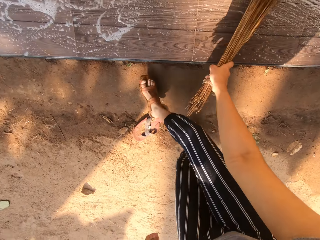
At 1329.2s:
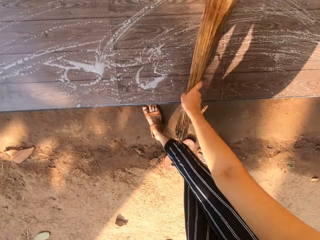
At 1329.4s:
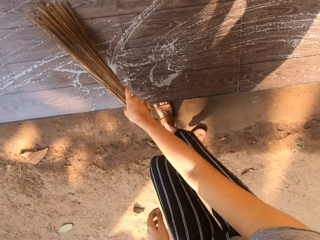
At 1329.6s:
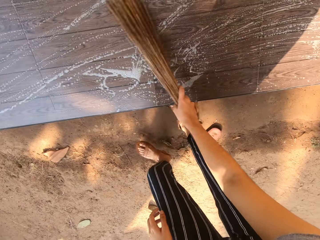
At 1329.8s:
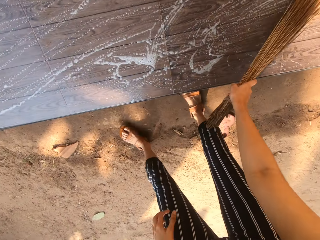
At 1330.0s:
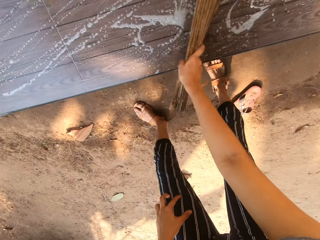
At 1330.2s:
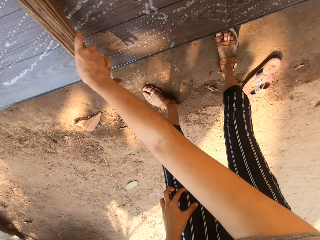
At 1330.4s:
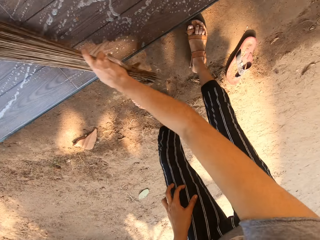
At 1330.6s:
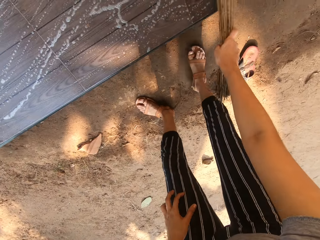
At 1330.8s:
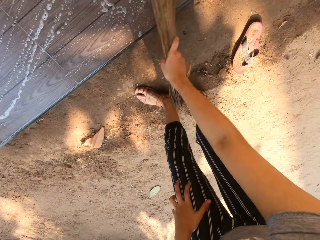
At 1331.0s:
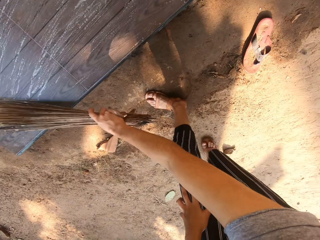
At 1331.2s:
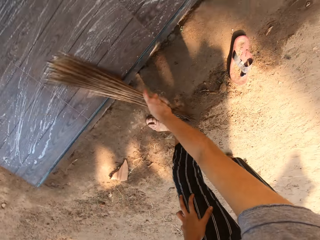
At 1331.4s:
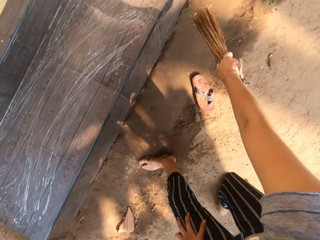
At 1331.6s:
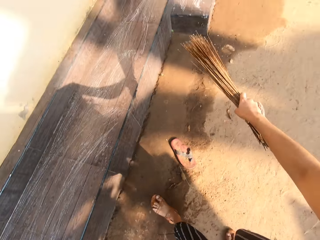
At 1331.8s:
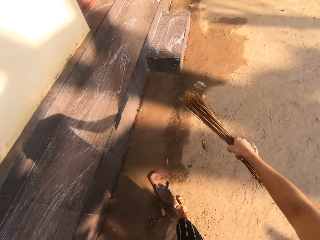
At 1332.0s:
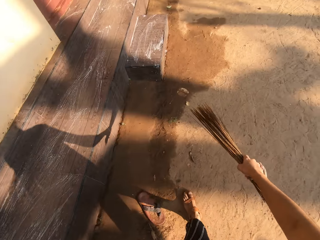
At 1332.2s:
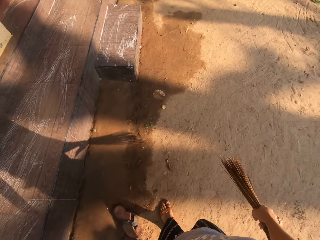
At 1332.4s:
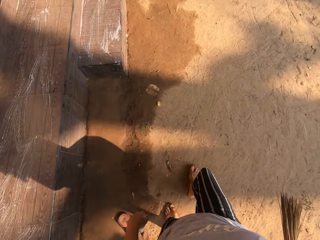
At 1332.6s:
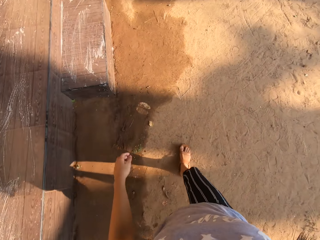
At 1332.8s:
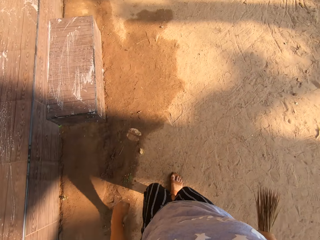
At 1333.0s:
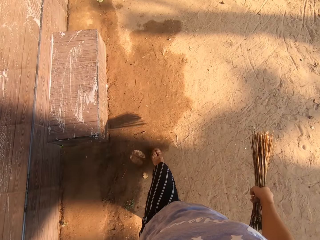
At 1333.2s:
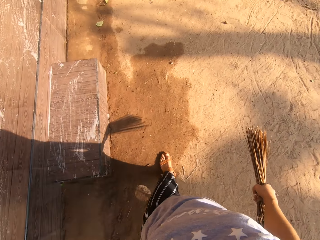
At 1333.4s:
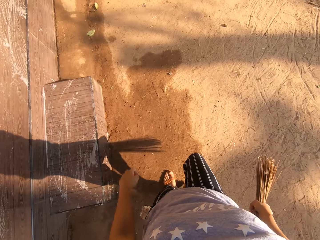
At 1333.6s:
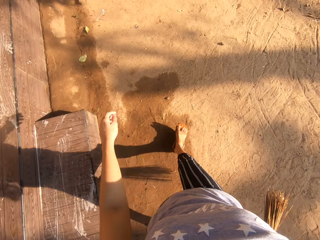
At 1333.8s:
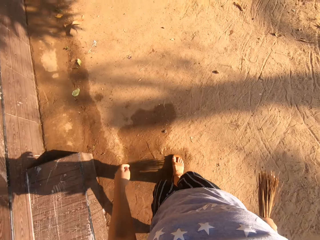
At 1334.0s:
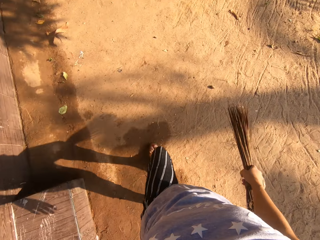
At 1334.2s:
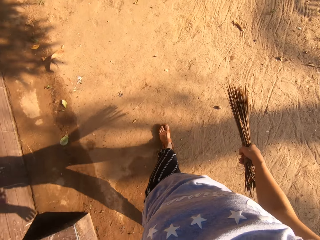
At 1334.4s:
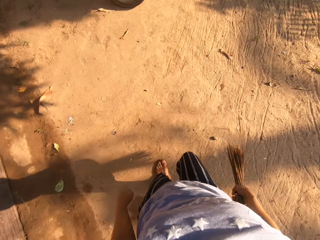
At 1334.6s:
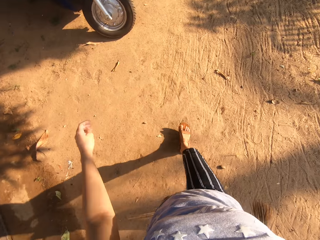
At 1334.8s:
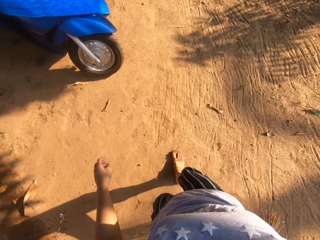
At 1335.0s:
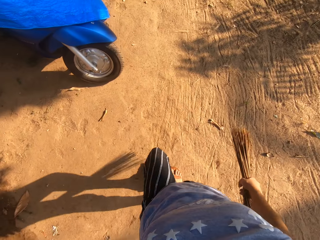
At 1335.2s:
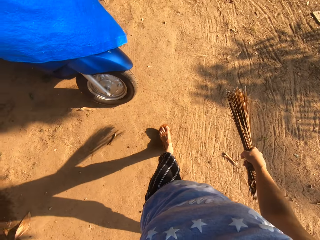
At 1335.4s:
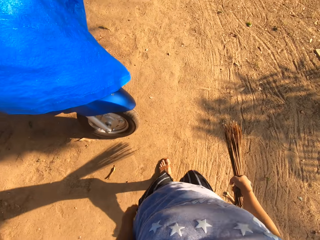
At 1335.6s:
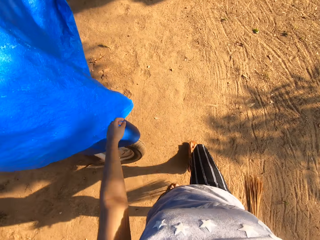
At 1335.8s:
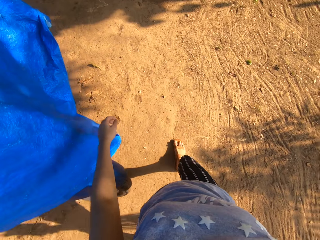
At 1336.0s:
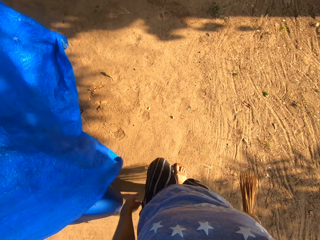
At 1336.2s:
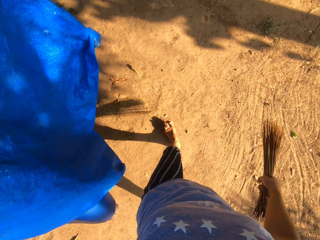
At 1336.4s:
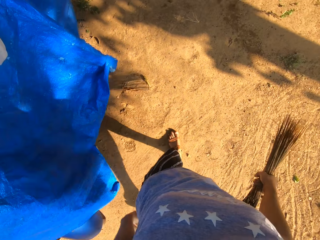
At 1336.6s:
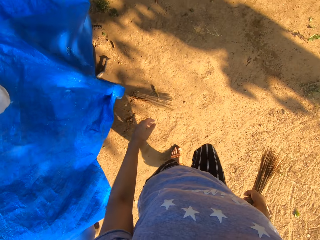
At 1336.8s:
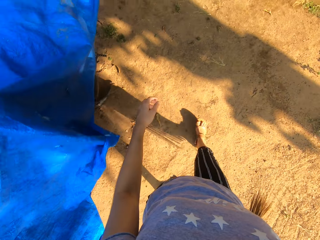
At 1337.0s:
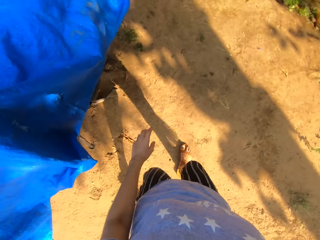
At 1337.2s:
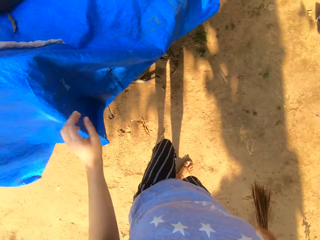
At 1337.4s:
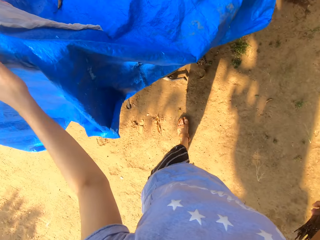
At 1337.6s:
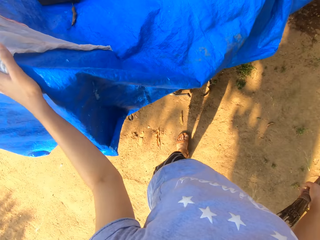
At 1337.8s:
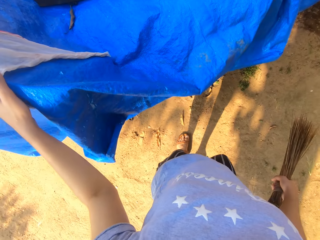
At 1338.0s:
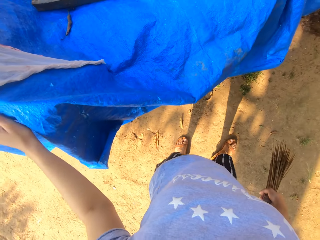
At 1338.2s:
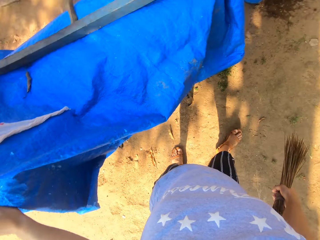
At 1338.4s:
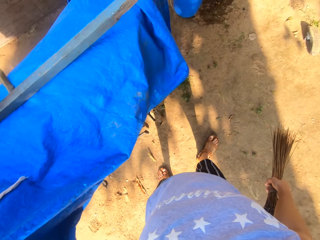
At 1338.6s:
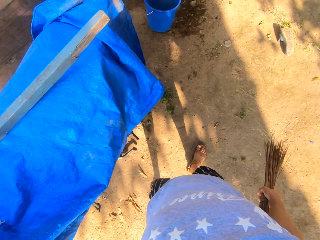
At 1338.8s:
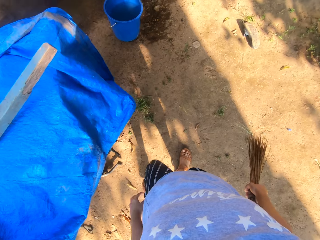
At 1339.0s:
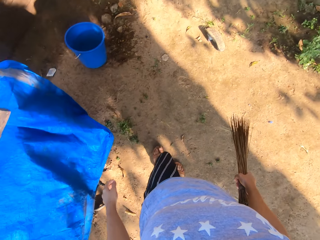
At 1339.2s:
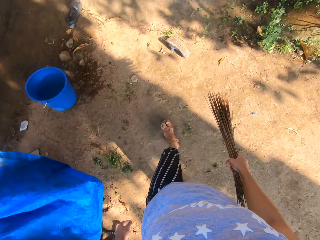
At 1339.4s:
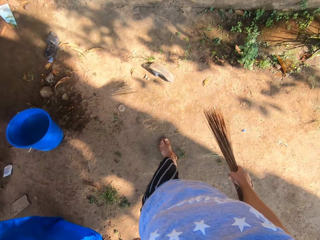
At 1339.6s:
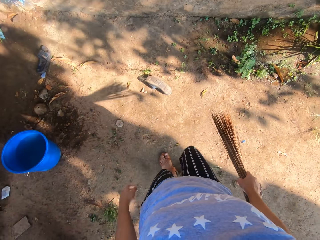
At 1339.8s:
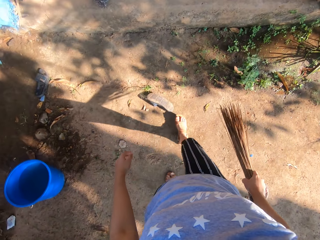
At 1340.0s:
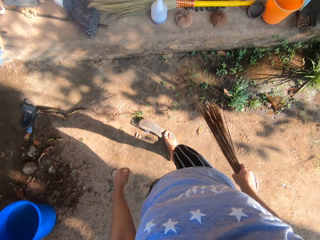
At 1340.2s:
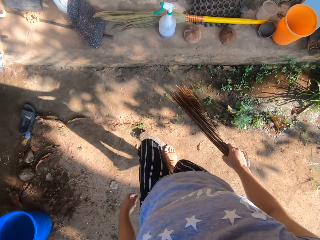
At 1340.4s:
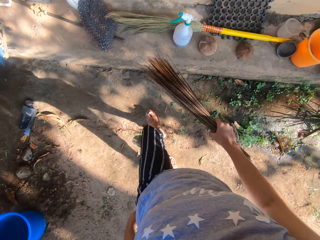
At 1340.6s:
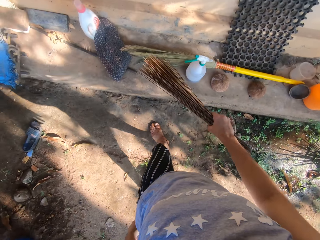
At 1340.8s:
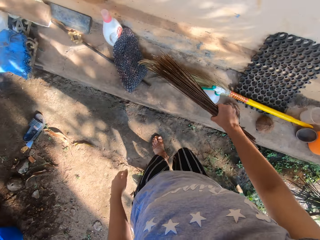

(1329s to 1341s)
The camera wearer walks towards the covered motorbike. She stares around. She touches the napkin on the covered motorbike with her left hand. She stares around. She walks towards the wall.

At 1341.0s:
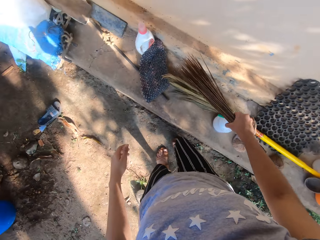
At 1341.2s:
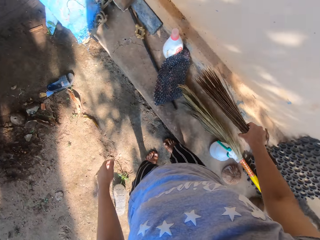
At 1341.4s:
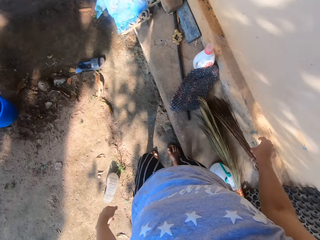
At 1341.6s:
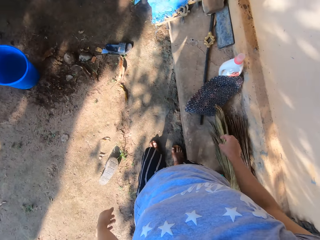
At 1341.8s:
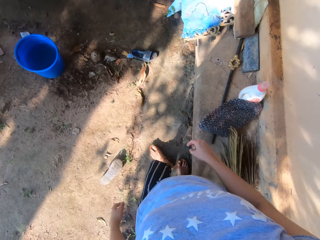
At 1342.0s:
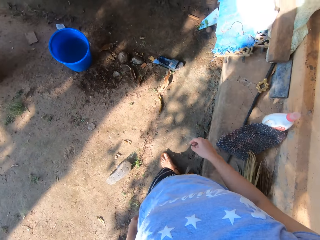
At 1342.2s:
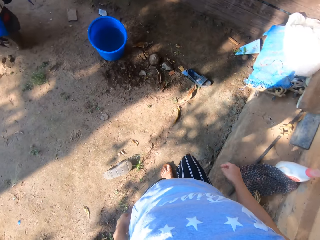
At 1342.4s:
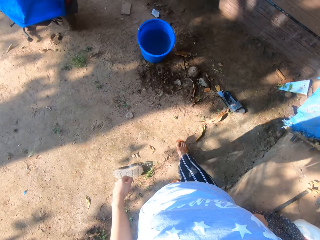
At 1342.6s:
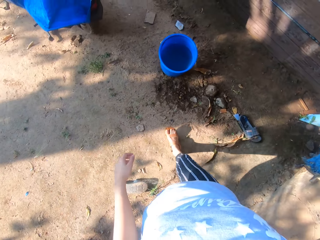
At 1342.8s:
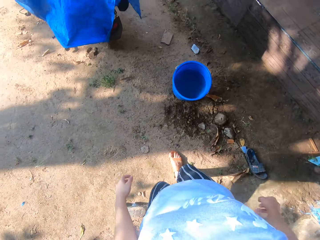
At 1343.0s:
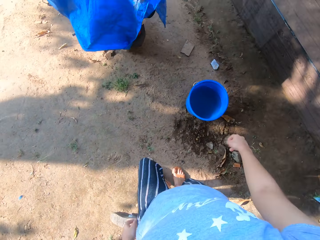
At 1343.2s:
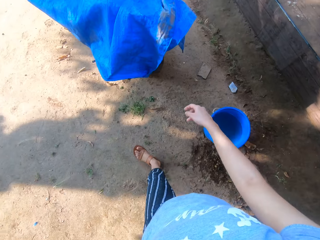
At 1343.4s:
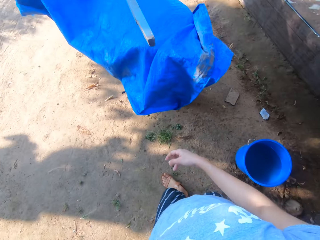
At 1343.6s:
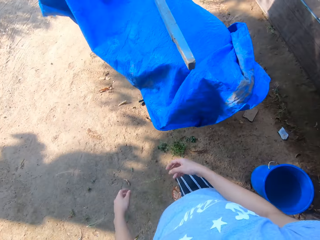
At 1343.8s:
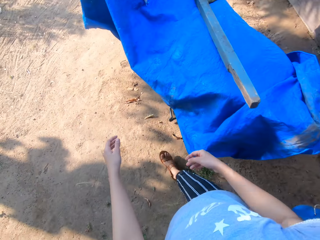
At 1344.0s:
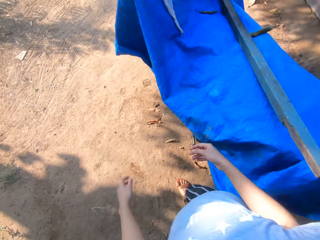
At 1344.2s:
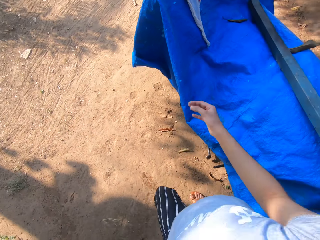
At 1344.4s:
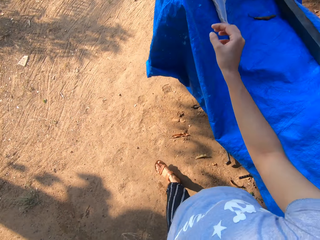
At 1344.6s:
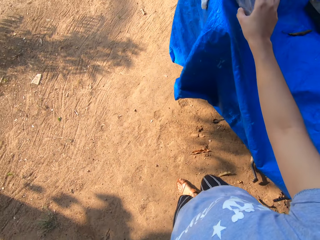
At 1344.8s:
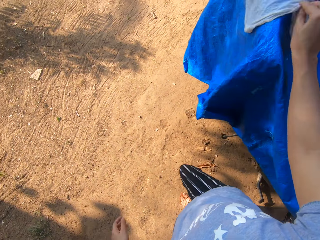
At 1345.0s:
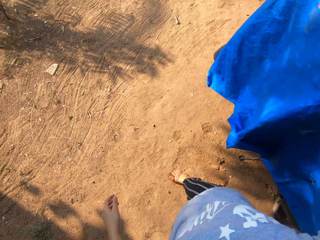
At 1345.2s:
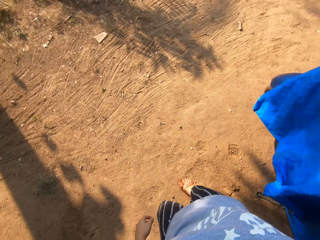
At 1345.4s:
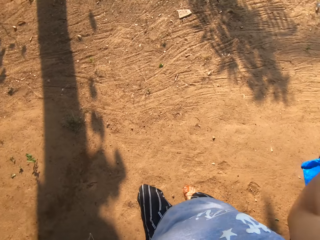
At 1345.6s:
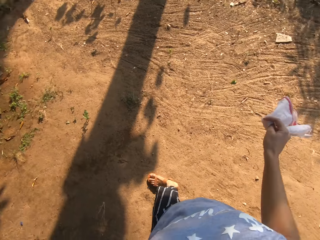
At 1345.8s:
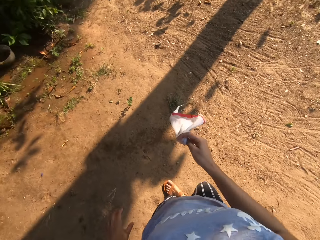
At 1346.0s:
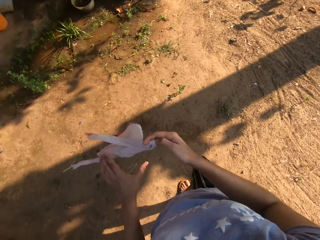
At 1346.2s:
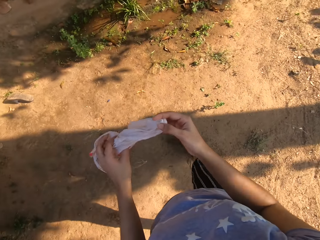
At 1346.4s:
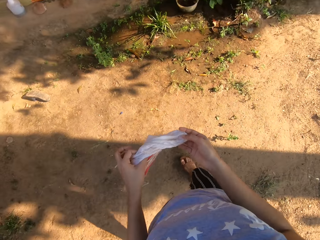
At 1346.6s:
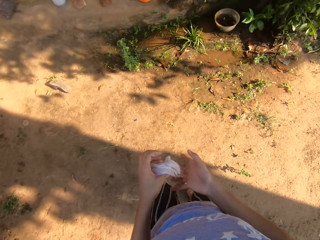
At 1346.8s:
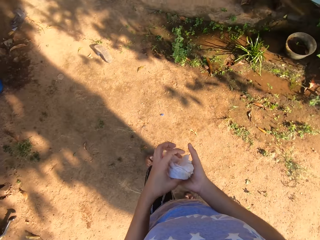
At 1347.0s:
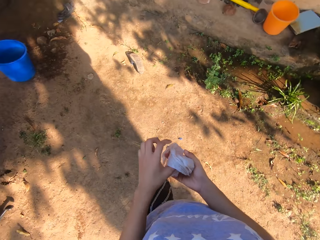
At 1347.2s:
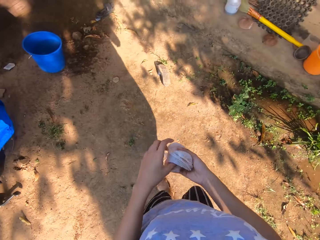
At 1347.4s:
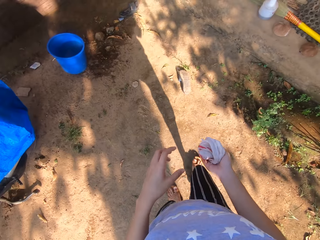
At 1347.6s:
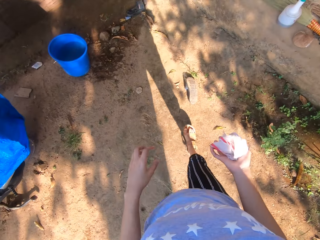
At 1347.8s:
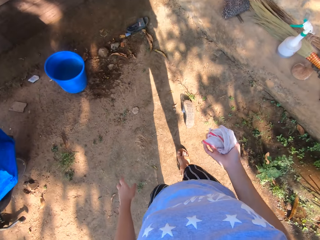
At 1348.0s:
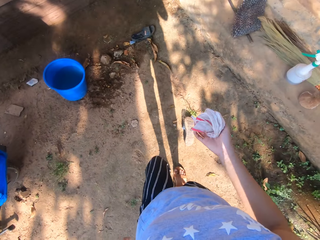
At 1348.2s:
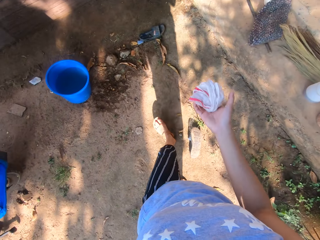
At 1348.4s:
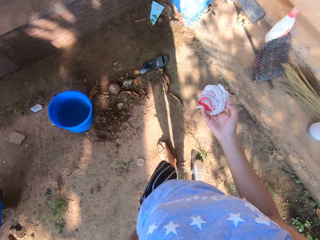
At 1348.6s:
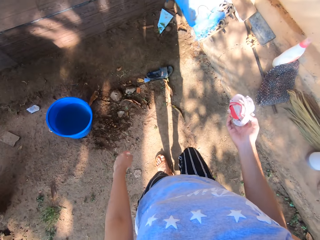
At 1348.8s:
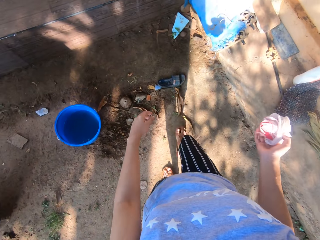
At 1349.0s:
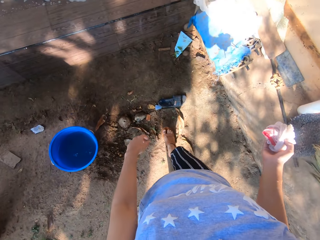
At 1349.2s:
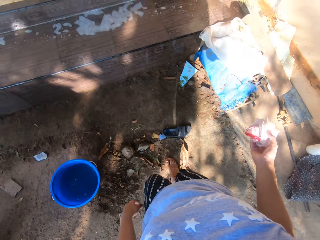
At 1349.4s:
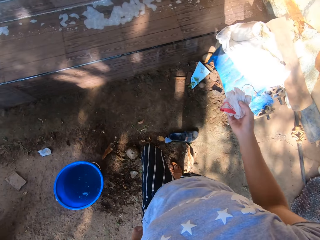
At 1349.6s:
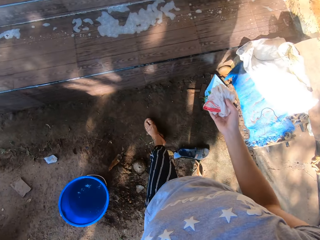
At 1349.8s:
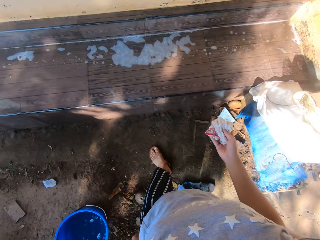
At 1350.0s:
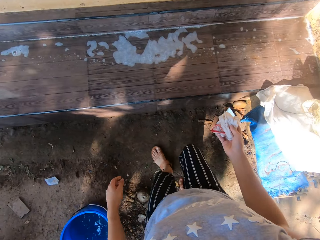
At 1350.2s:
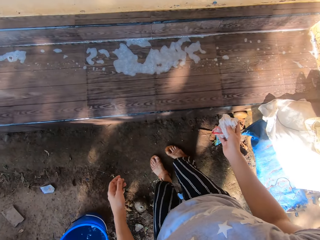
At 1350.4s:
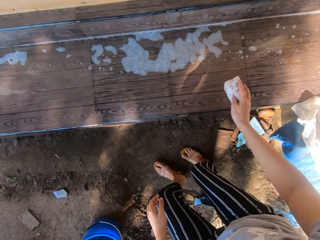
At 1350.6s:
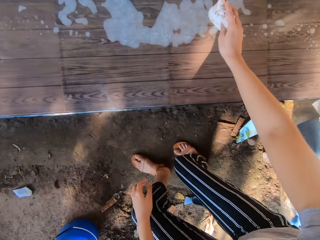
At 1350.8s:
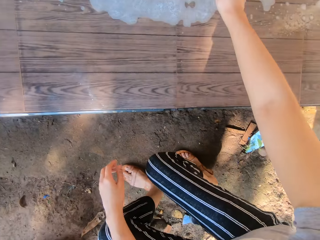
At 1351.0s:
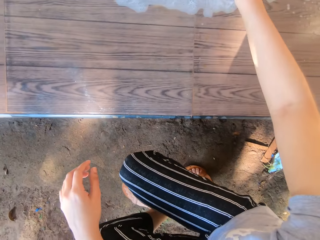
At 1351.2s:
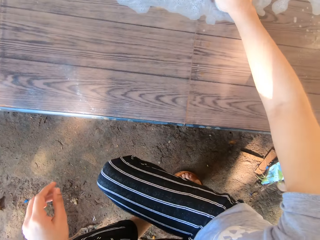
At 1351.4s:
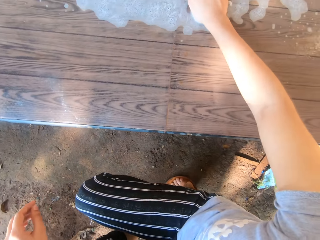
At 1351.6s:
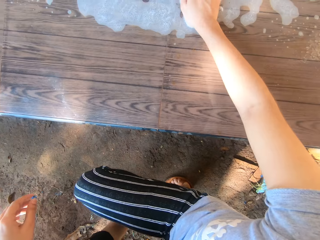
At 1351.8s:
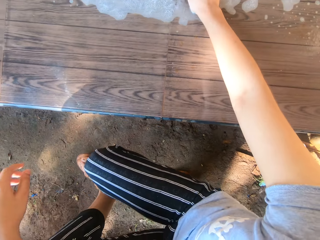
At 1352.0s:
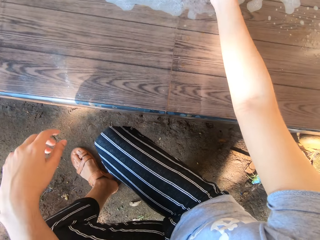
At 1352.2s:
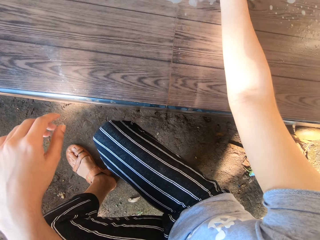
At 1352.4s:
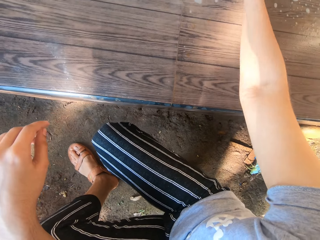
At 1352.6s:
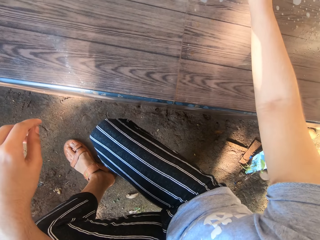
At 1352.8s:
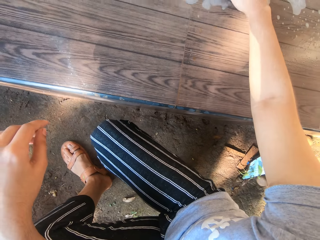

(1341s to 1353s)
The camera wearer drops the broom on the floor beside the wall with her right hand. She stares around. She walks towards the covered motorbike. She picks up the napkin or rag on the covered motorbike with her right hand. She walks around. She holds the rag with both hands. She folds the napkin with her hands. She passes the rag in her left hand to the right hand. She holds the napkin with her right hand. She walks towards the front of the house. She squats on the ground. She cleans the front of the house with the napkin in her right hand. She puts the rag on the soapy water with her right hand.
